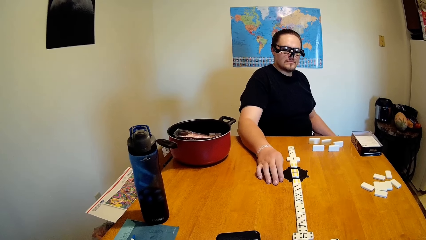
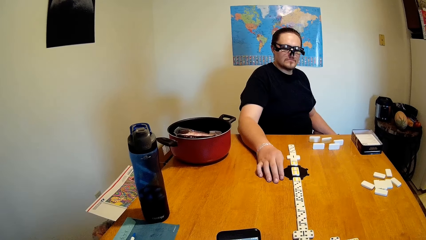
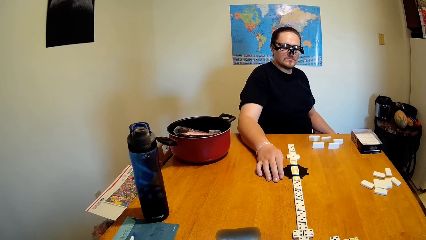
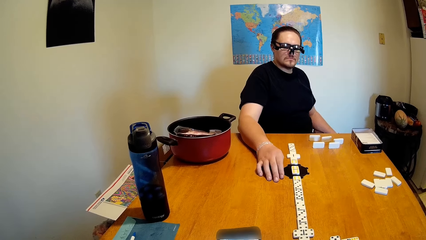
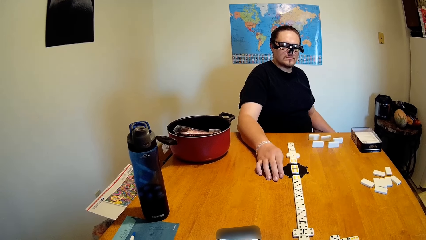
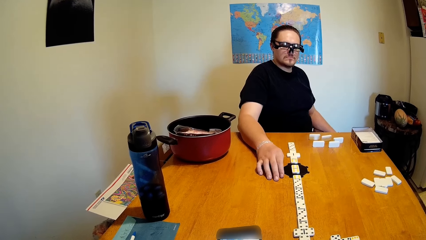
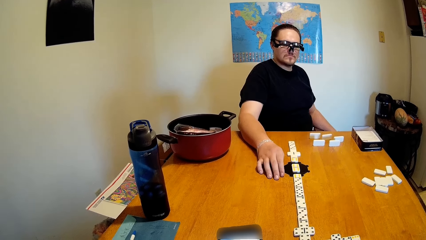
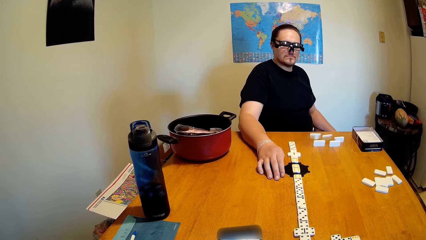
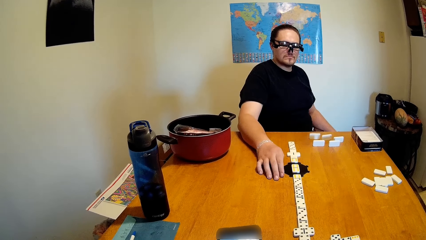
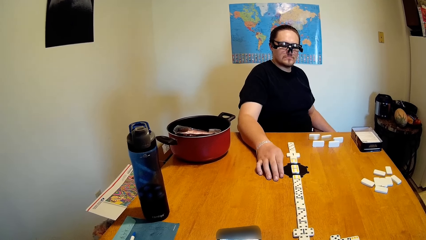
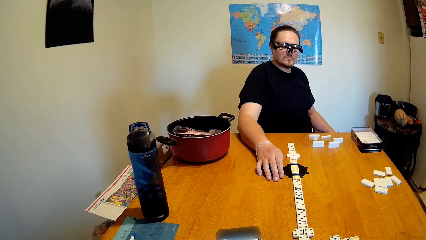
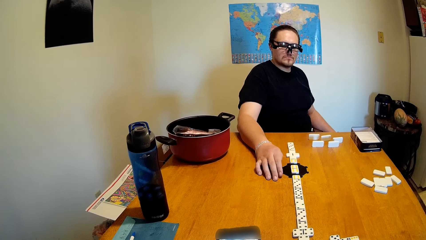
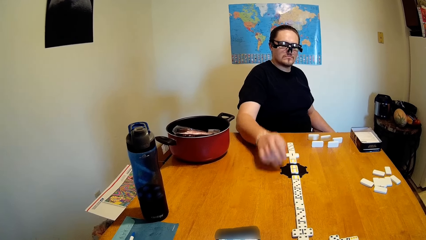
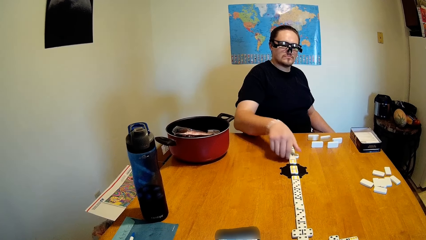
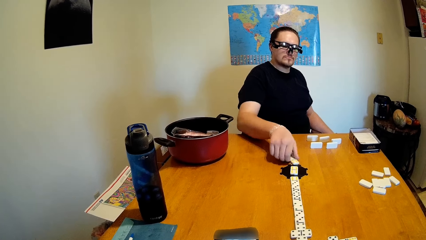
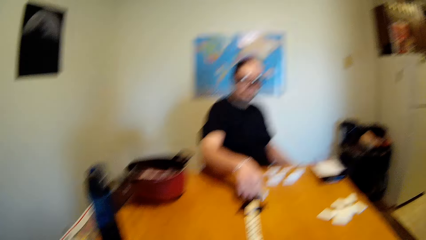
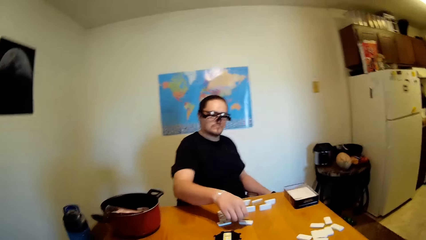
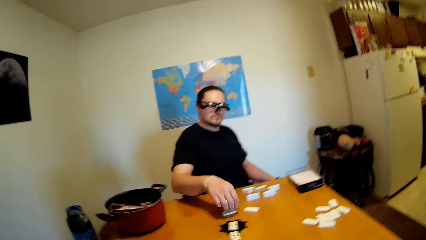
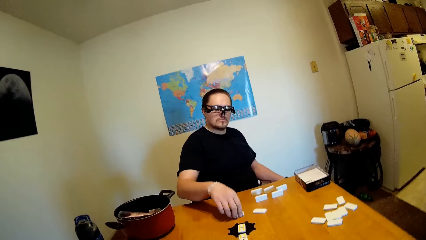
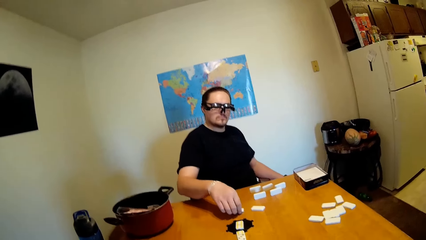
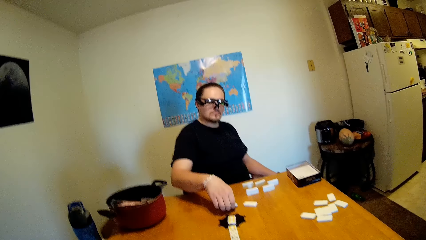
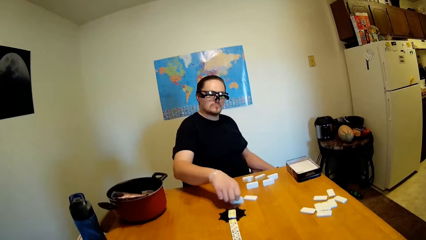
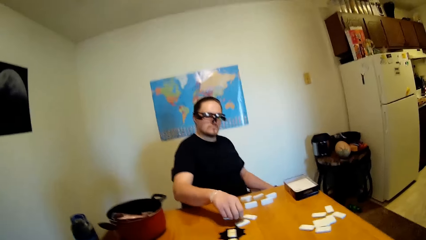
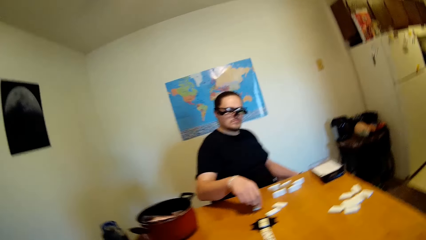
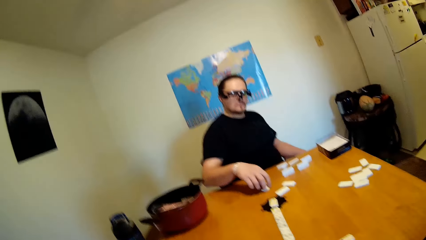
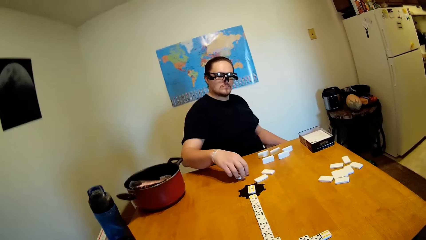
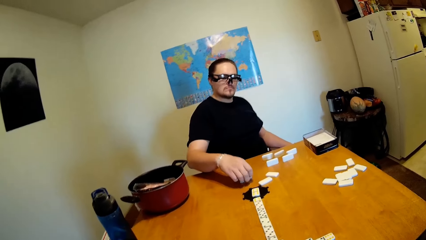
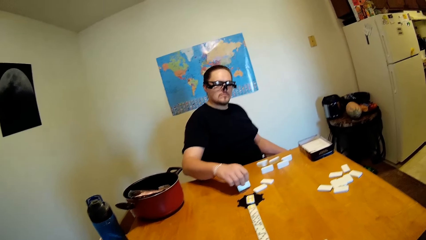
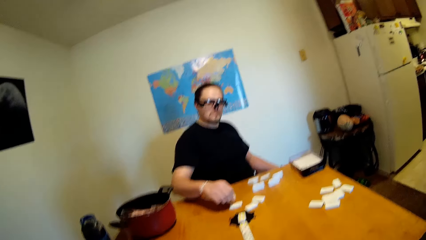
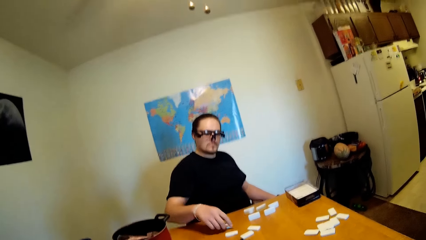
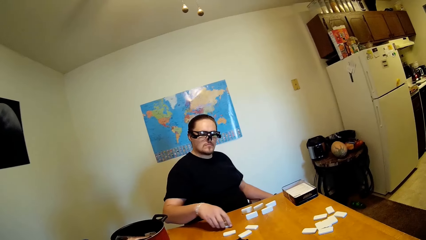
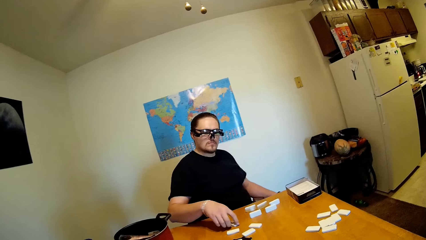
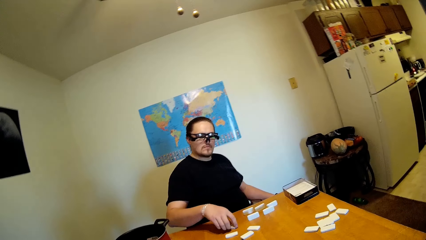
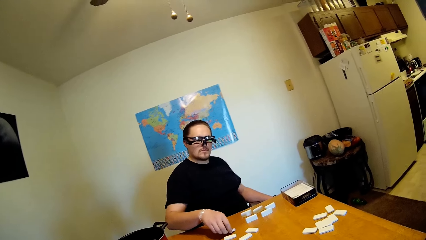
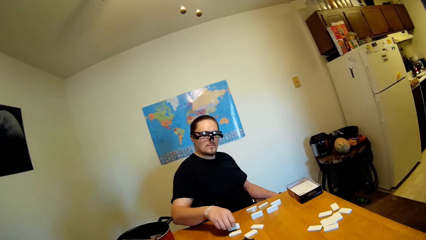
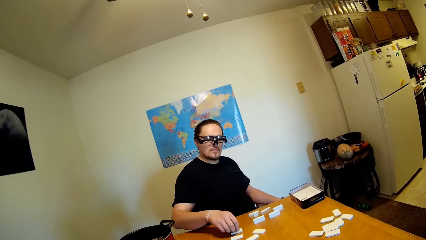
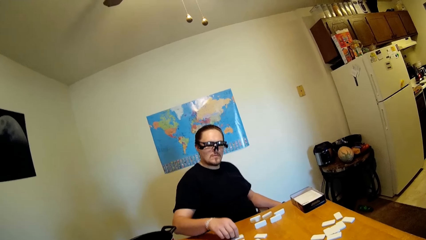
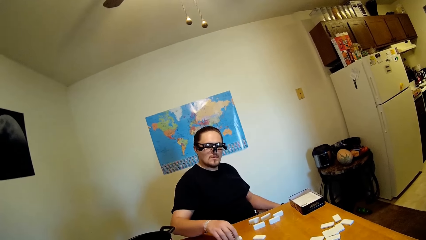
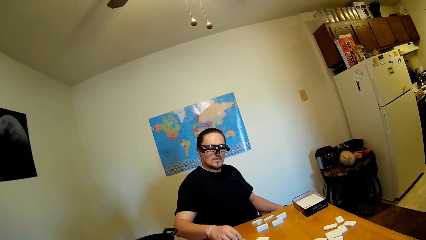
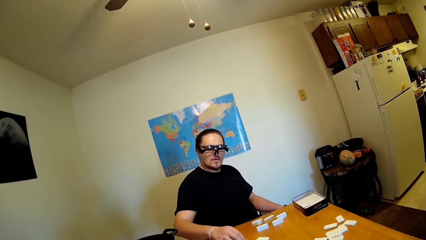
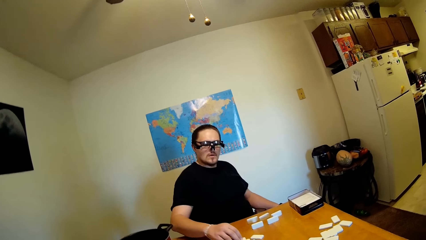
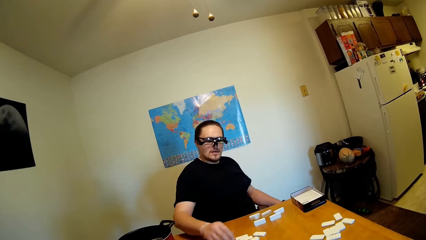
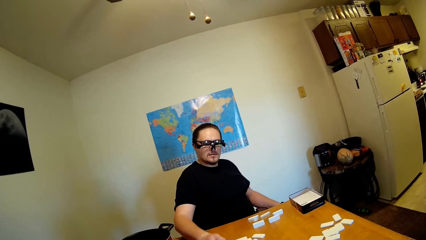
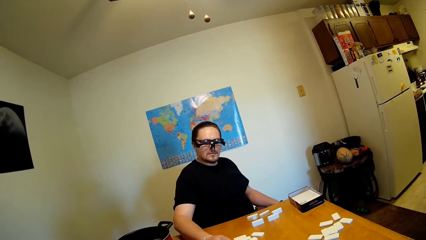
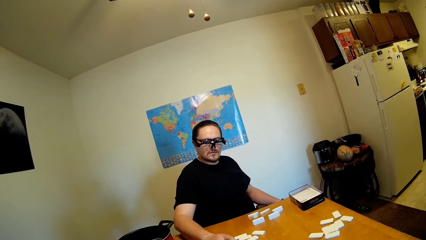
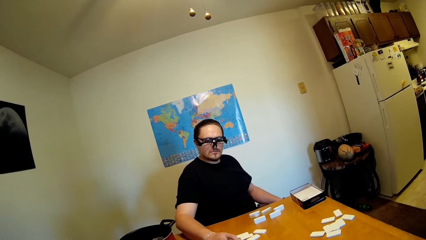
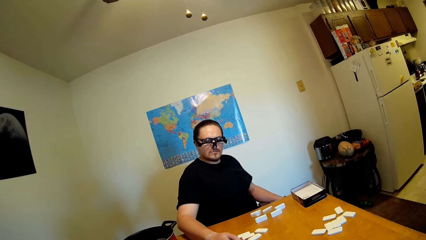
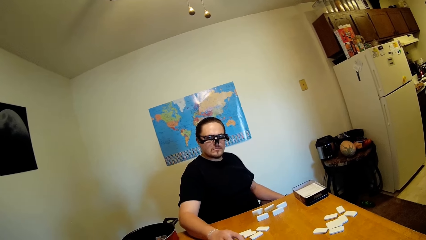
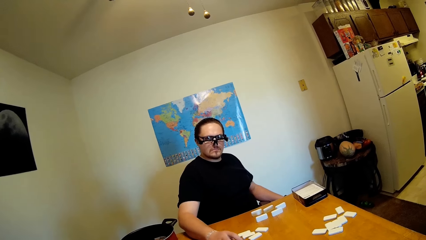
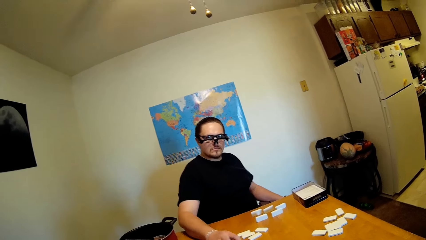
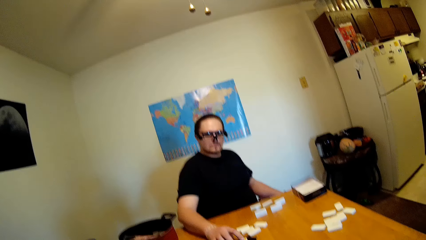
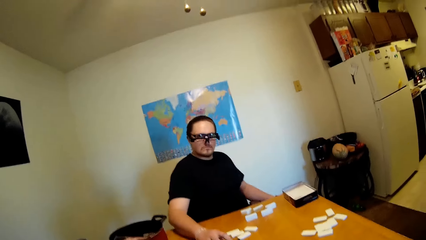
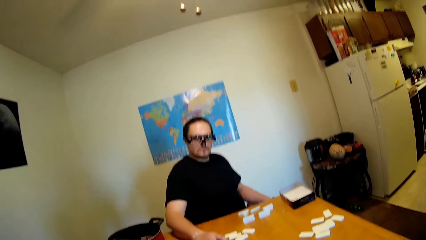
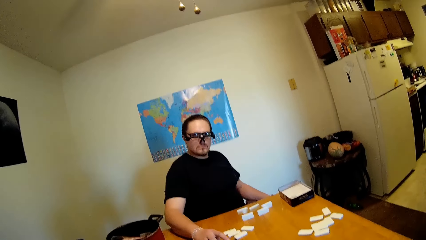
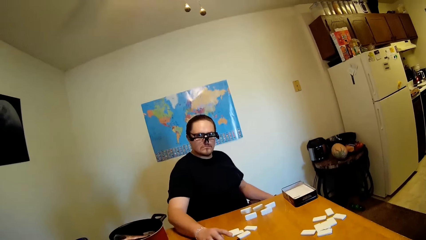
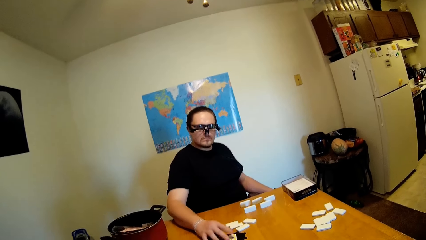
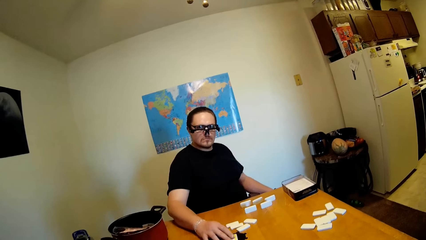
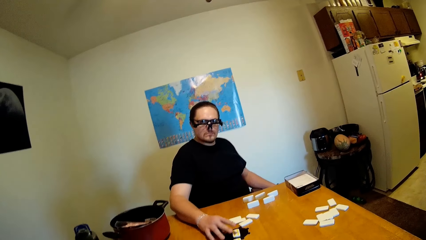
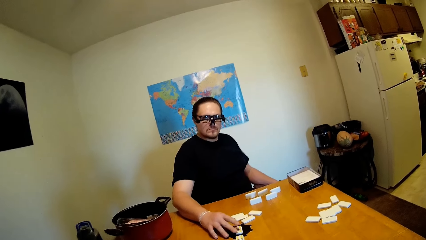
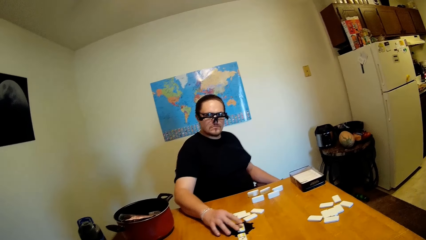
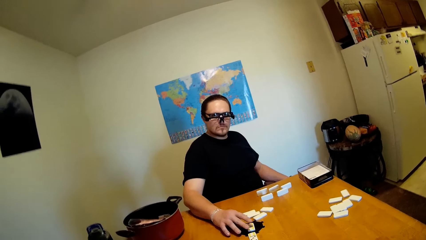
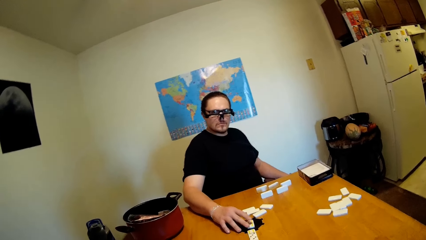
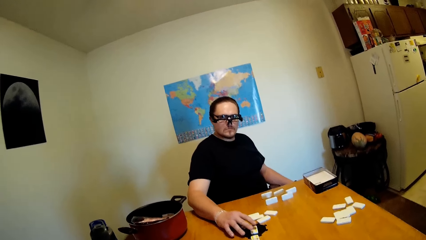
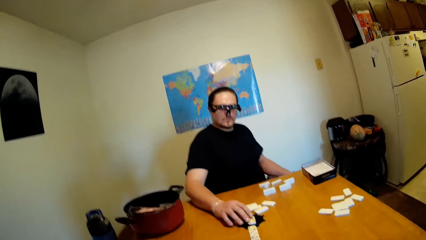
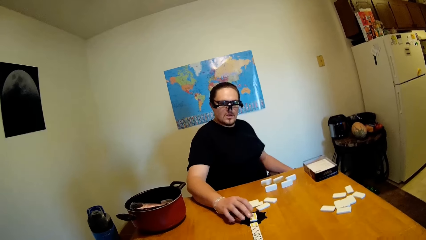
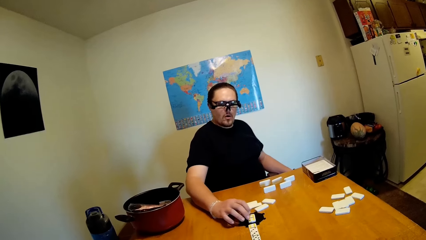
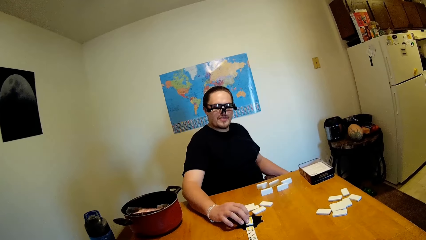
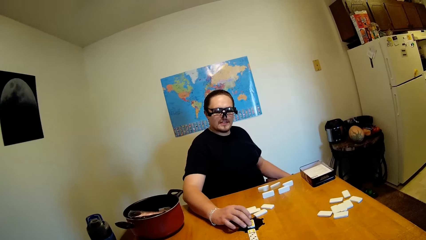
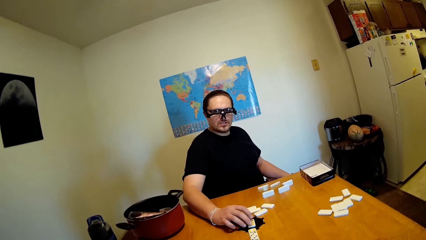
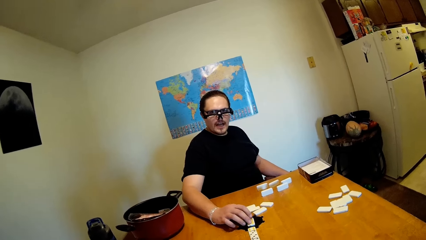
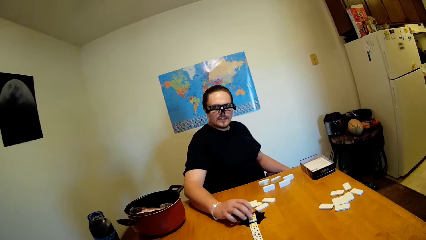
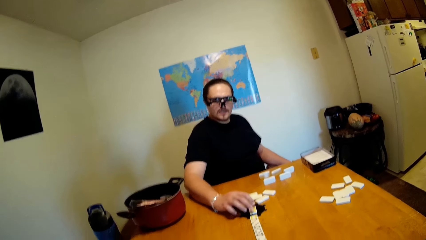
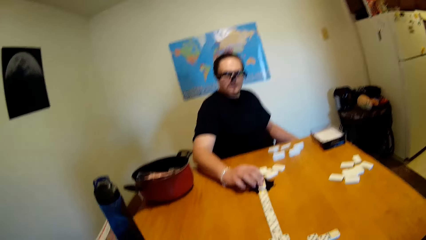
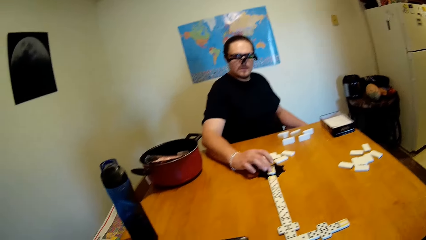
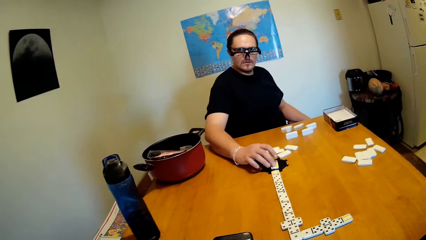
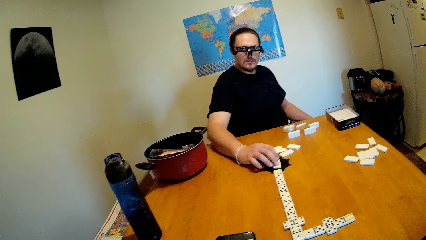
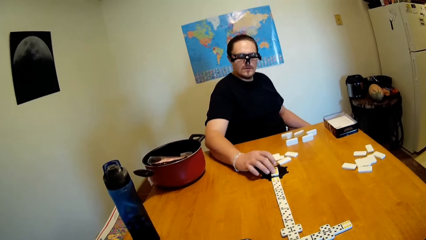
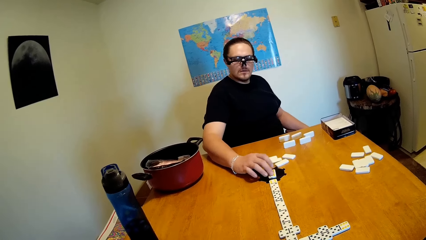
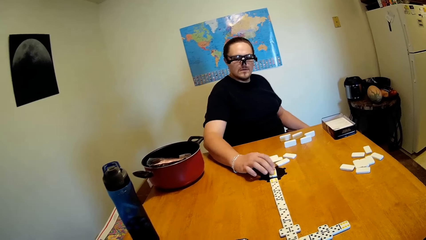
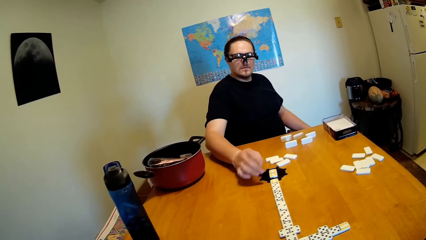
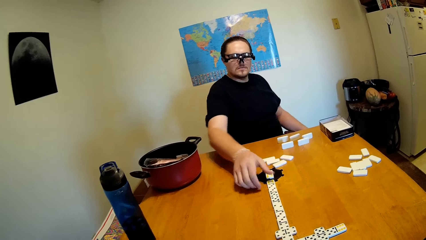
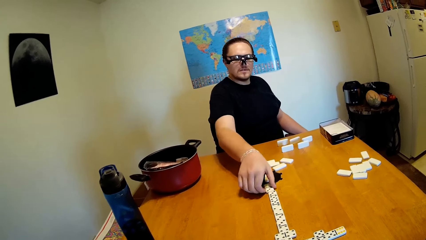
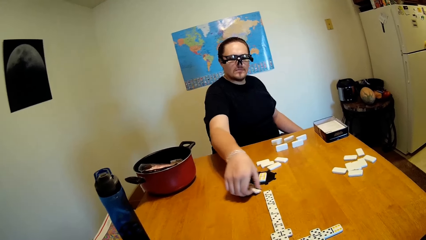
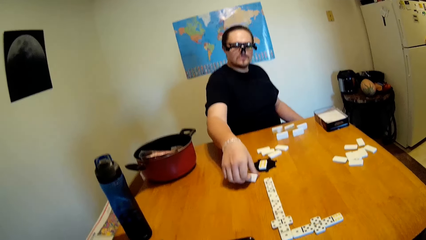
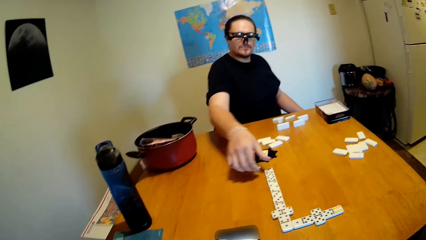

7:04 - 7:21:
The camera wearer operates the phone in the hand. A man moves the dice on the table. The man taps the dice.
